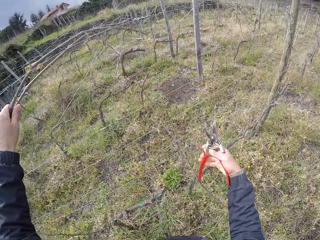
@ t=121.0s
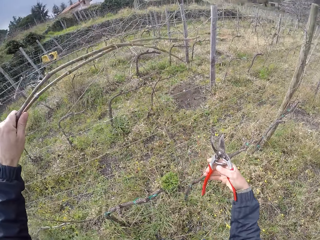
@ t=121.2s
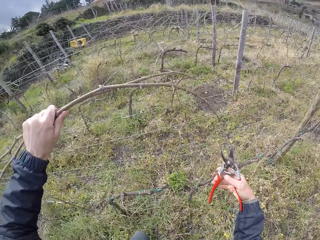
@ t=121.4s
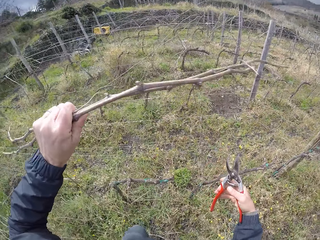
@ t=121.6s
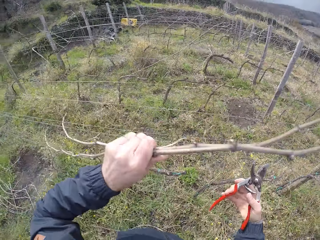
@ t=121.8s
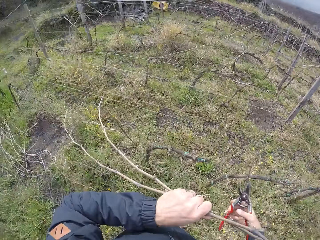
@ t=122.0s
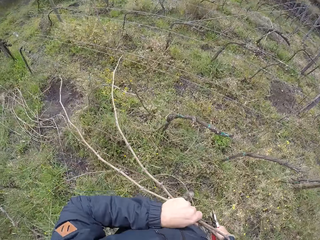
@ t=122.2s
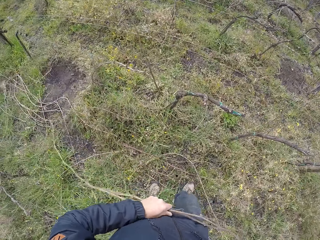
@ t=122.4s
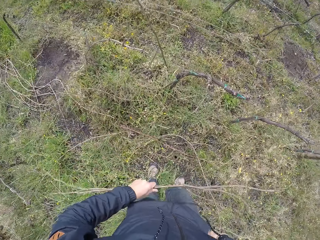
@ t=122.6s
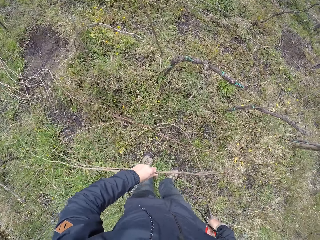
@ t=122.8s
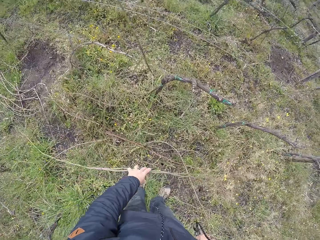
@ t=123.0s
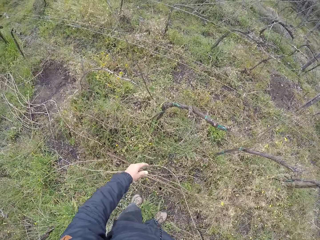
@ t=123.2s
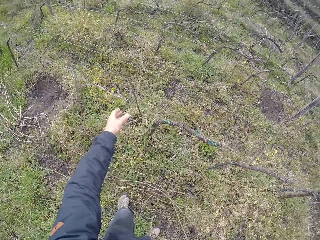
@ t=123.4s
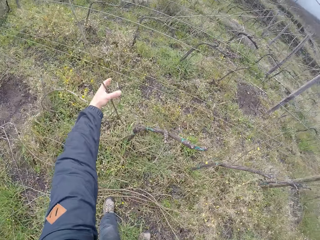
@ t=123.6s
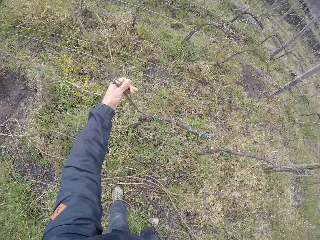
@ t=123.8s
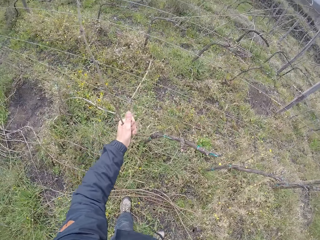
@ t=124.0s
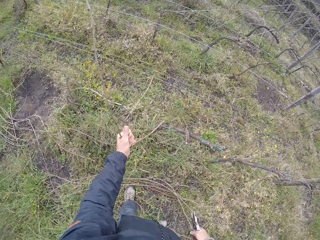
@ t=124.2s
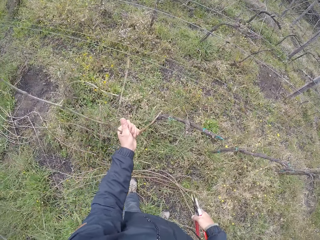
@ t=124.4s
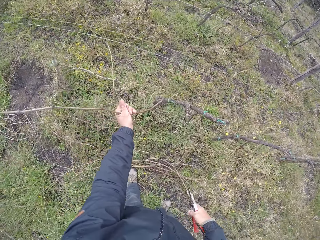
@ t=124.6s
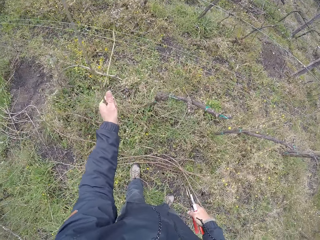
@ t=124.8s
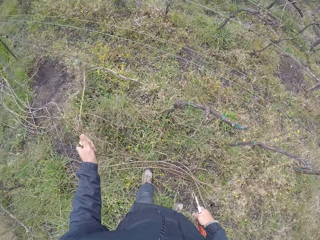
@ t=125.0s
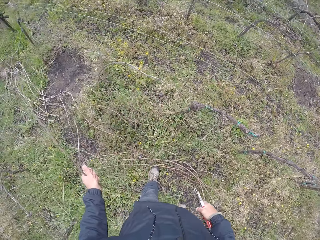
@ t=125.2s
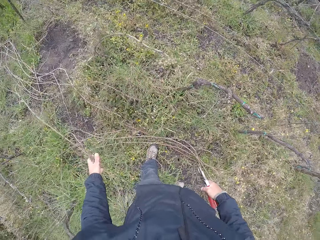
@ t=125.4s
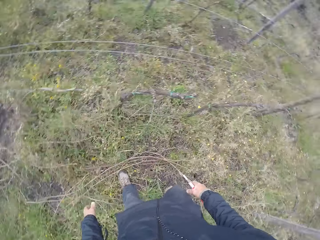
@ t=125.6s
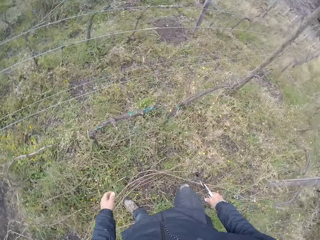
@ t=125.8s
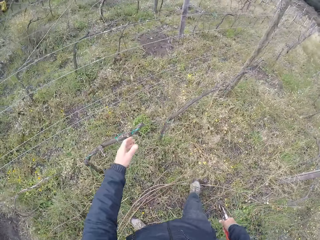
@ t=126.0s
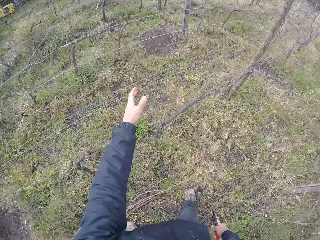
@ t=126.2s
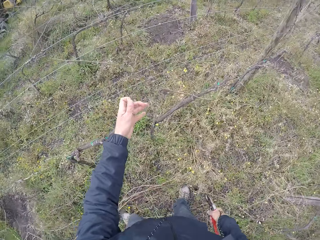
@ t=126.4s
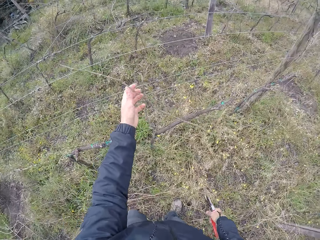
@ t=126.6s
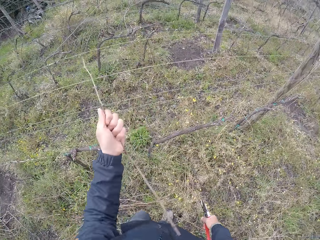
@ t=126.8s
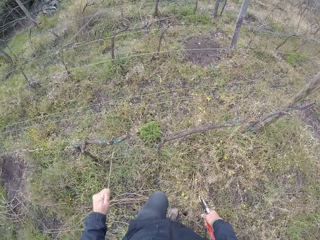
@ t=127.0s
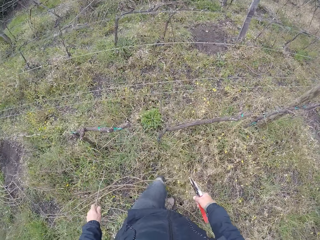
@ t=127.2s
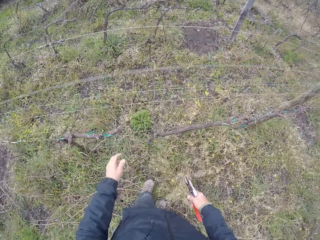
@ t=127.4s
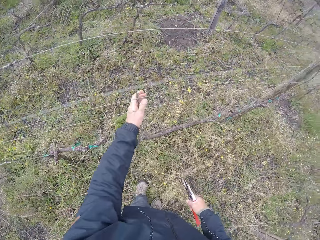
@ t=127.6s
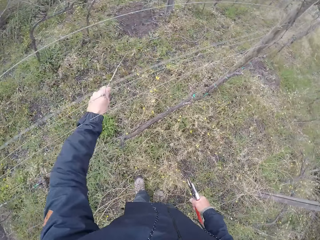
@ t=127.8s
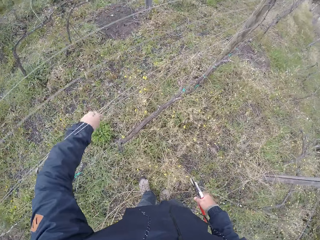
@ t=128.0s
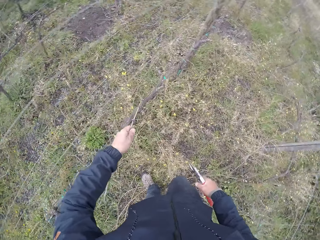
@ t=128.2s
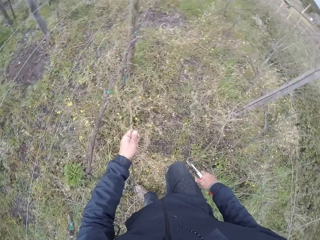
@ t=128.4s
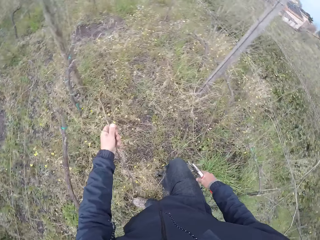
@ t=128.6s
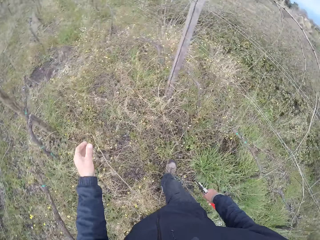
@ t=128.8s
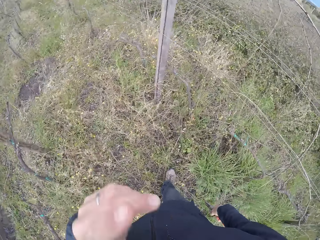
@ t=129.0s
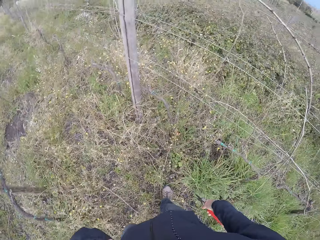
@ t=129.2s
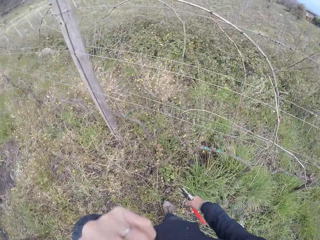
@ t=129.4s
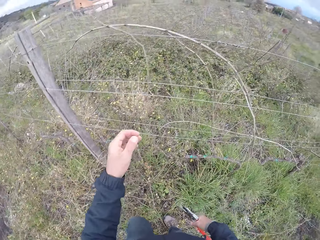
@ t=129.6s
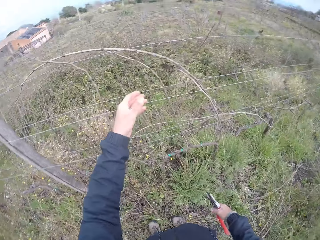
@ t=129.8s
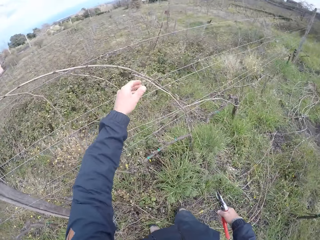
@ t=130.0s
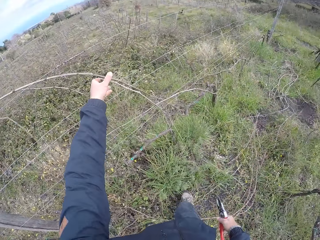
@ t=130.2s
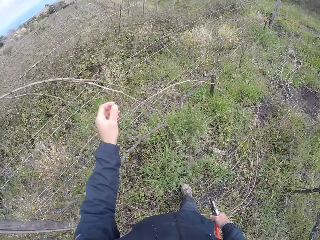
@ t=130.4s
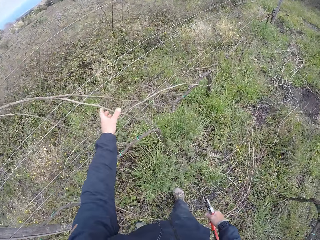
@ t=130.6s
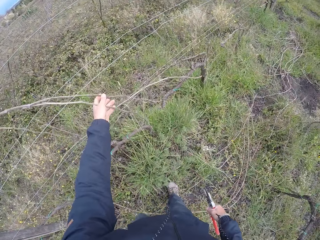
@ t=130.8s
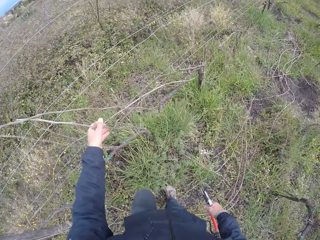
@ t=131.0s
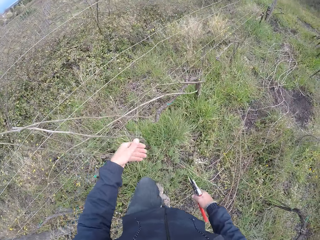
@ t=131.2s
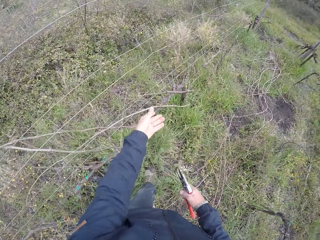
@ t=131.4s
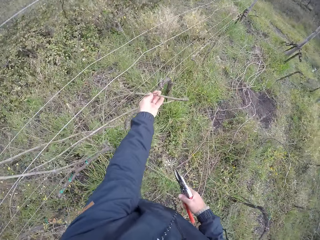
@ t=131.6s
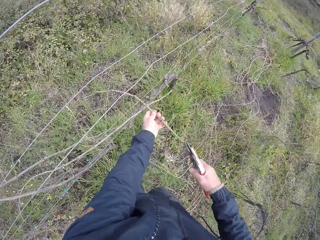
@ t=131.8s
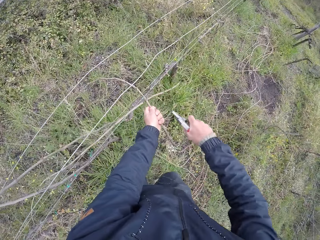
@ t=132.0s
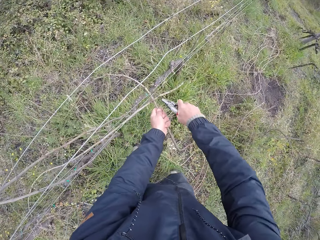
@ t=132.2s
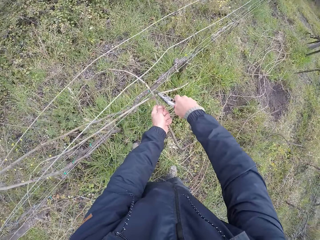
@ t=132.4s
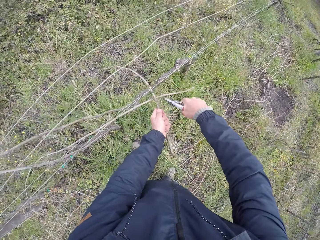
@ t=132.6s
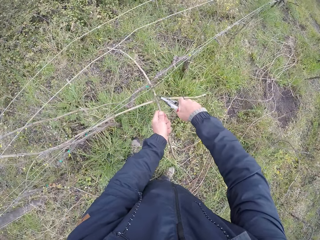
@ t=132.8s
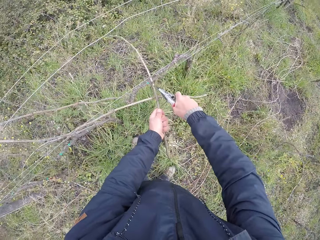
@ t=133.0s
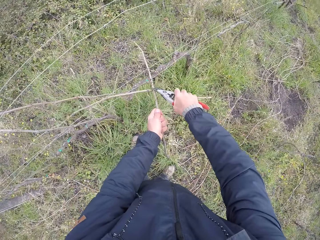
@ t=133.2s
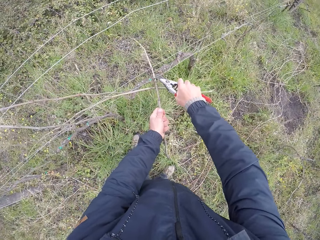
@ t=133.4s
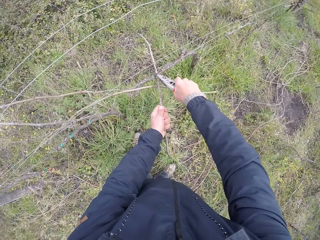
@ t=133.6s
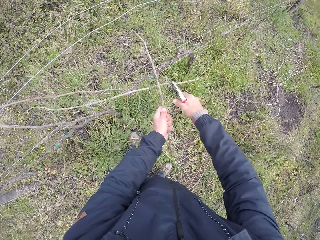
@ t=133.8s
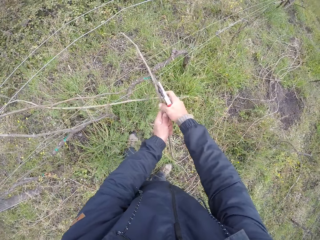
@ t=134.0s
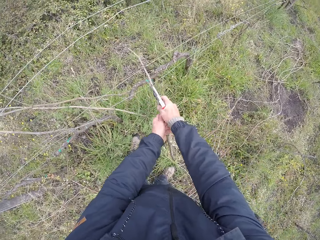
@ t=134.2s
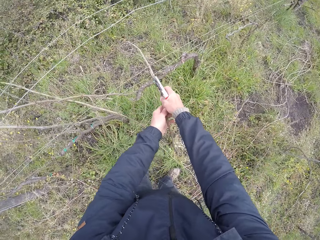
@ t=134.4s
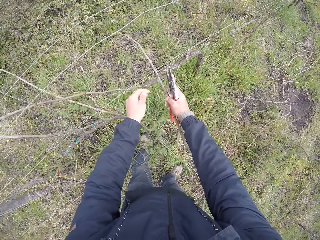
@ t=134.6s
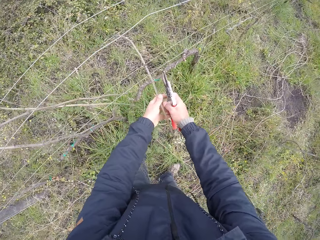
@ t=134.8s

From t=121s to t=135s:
The camera wearer throws the twigs on the ground with his left hand. He pulls twigs from the fence with his left hand. He throws the twig on the ground with his left hand. He pulls a twig from the fence with his left hand. He throws the twig on the ground with his left hand. He pulls a twig from the fence with his left hand. He throws the twig on the ground with his left hand. He holds a twig with his left hand. He cuts branches of the twig with the pruner in his right hand.

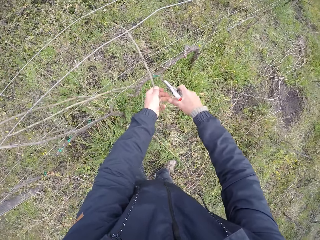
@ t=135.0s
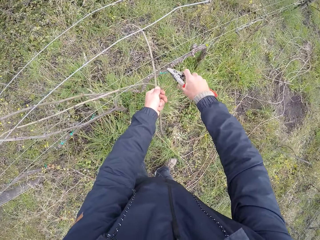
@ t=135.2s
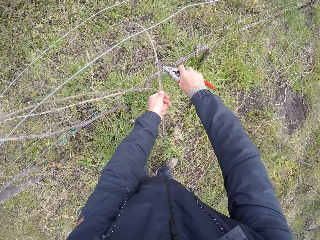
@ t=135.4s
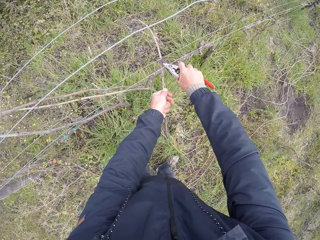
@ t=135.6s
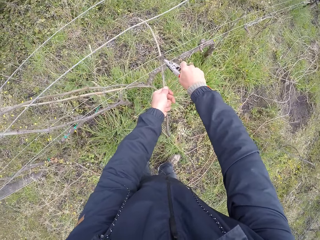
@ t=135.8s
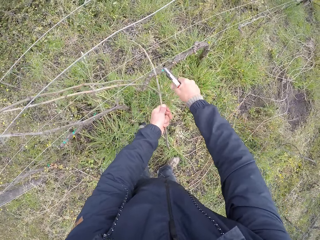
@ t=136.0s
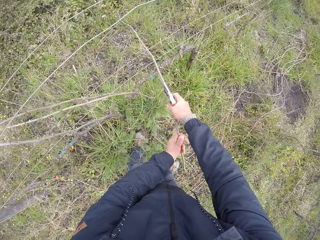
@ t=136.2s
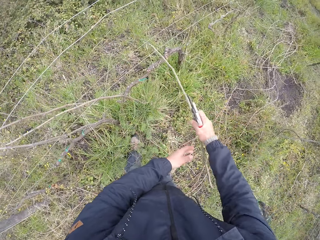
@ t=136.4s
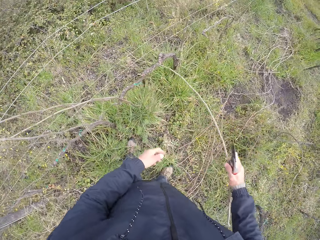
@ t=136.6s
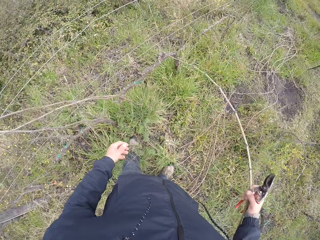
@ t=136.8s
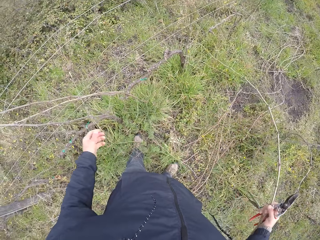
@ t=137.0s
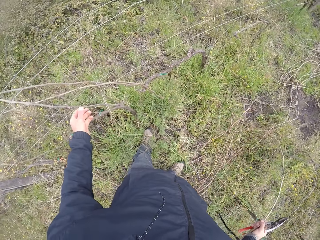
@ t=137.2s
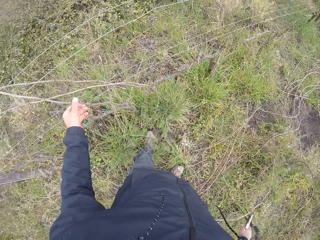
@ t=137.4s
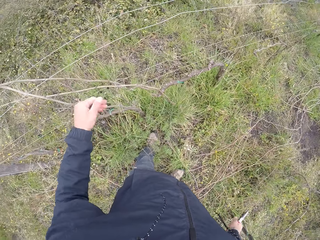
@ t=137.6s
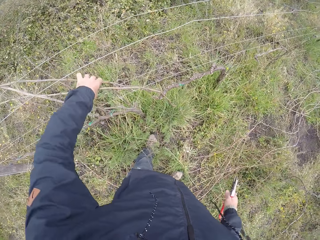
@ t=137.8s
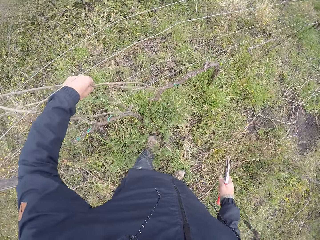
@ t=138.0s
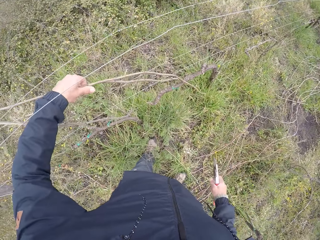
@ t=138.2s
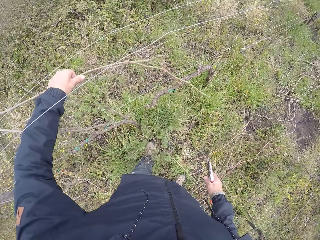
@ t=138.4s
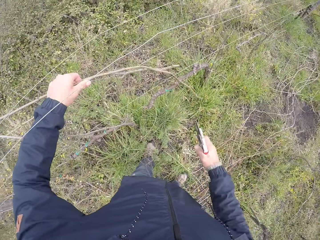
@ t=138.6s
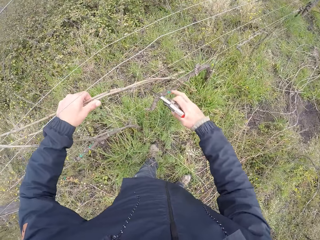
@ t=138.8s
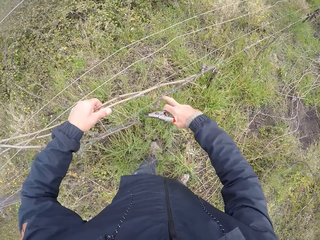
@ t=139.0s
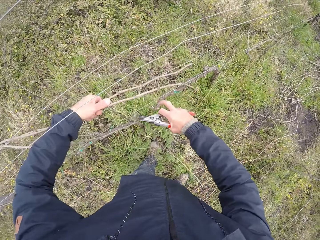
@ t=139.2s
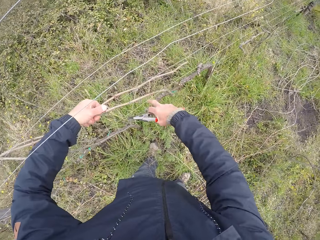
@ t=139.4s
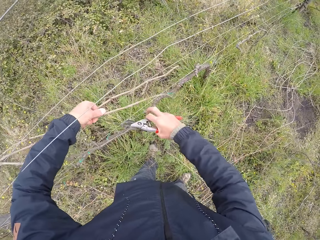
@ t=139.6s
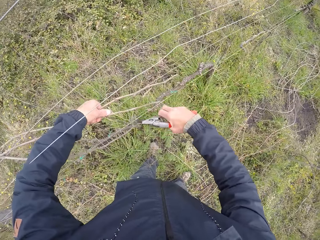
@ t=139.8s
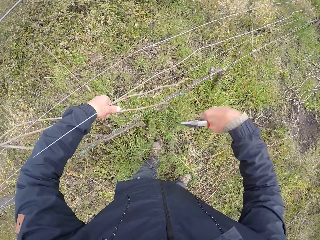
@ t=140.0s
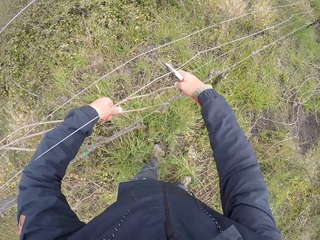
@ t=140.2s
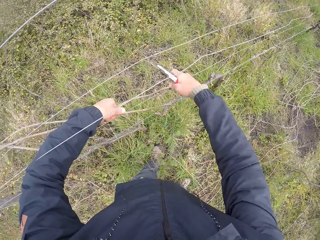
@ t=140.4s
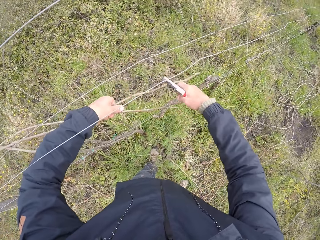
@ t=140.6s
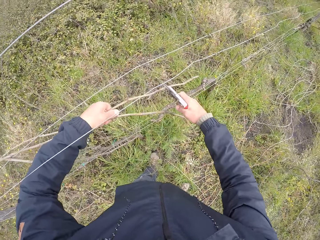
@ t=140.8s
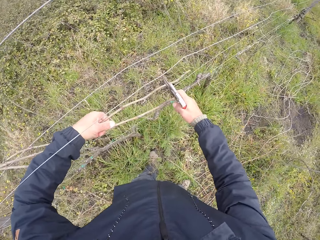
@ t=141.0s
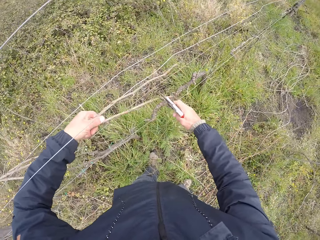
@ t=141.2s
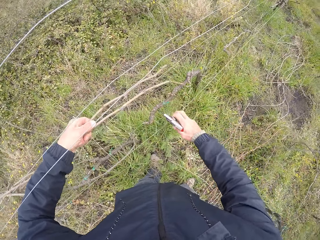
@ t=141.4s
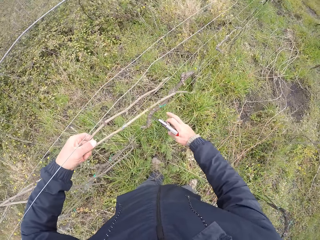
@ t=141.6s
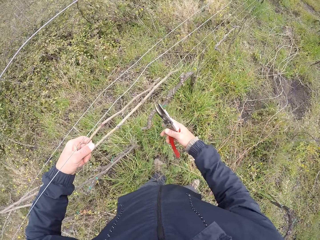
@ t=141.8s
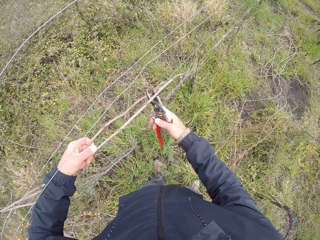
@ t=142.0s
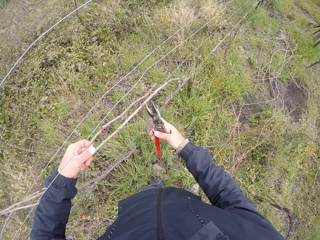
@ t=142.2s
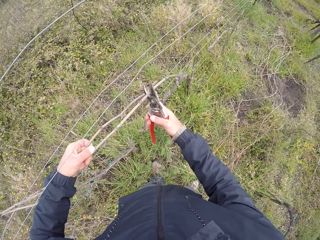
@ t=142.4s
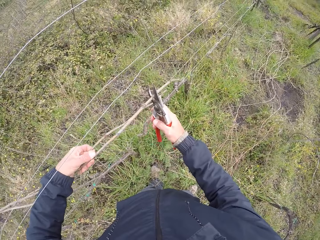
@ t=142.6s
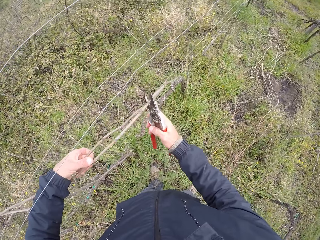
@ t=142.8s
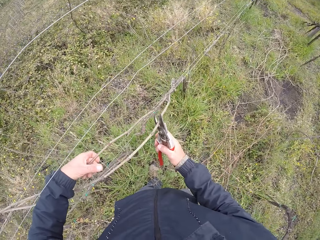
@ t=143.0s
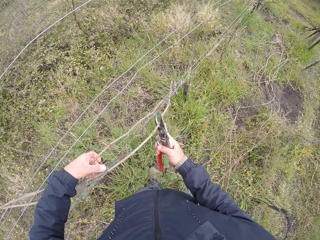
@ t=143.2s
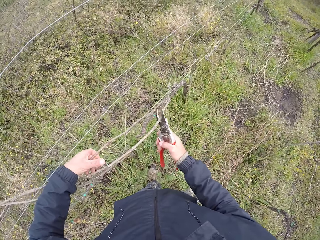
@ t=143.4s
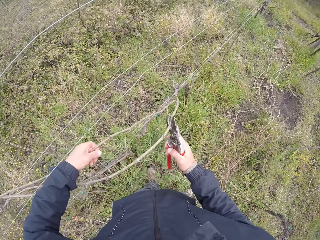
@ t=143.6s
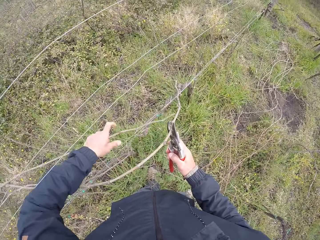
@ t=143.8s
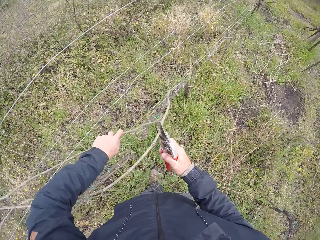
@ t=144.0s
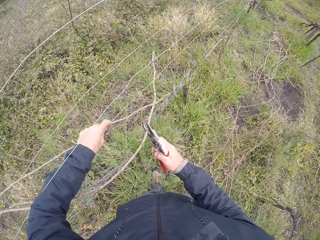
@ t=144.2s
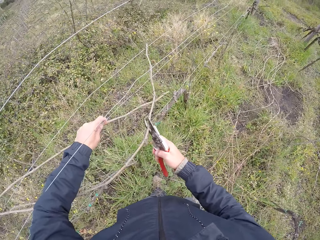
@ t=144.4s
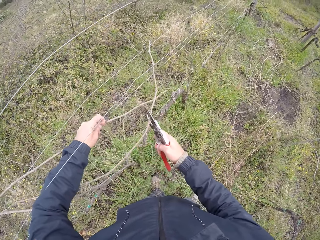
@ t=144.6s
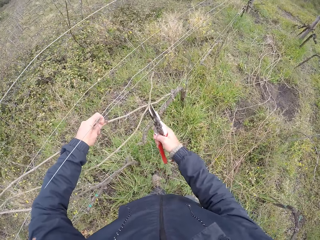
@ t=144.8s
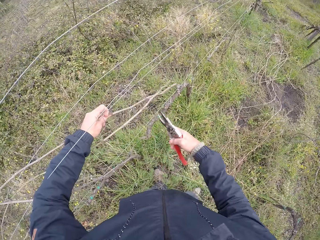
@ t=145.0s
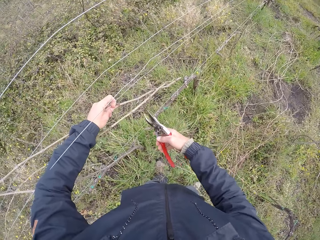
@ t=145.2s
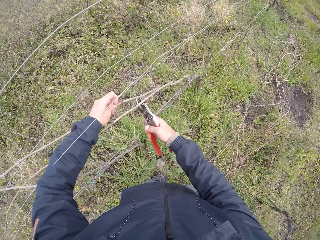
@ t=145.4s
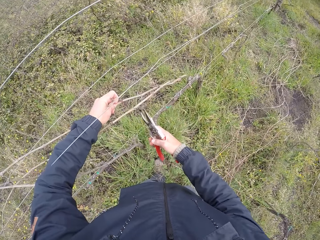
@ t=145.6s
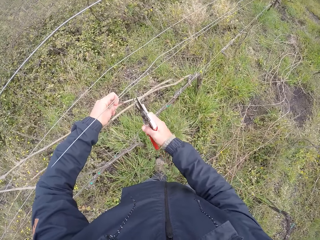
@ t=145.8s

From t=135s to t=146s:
The camera wearer pulls the twig from the fence with both hands. He throws the twig on the ground with his right hand. He pulls twigs from the fence with his left hand. He pulls a twig with the pruner in his right hand. He drops the twig on the pruner in his right hand on the ground.
